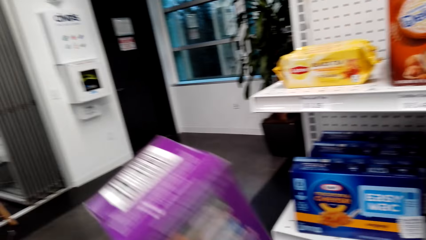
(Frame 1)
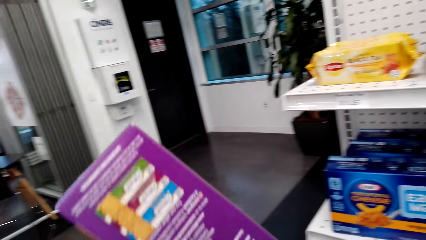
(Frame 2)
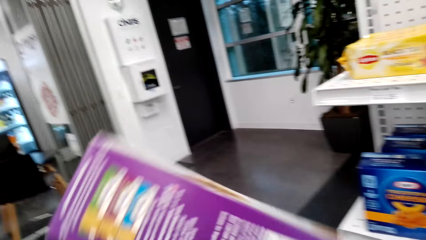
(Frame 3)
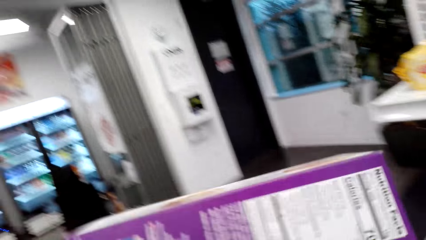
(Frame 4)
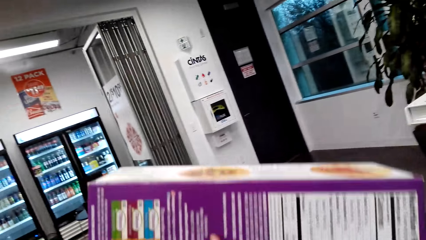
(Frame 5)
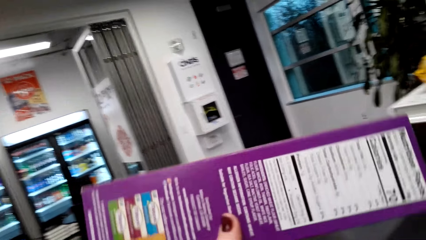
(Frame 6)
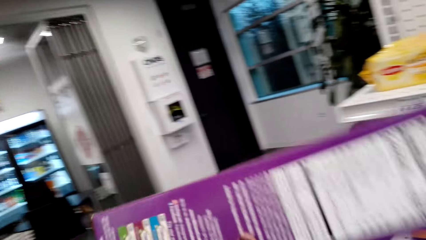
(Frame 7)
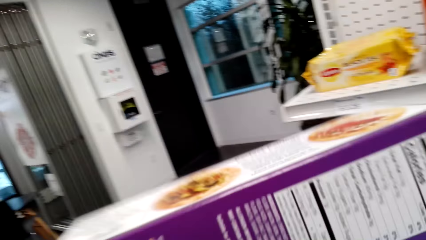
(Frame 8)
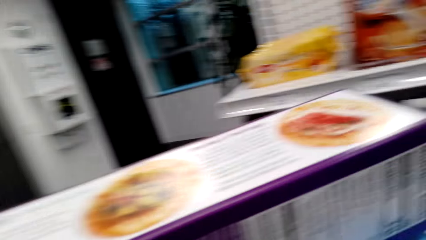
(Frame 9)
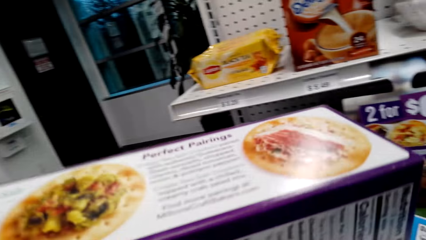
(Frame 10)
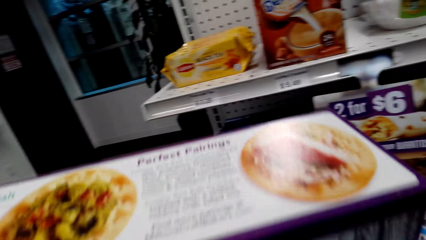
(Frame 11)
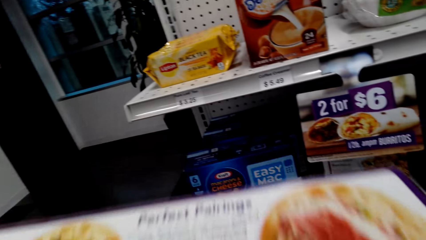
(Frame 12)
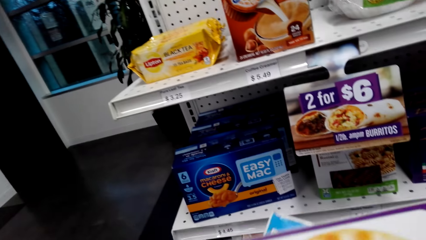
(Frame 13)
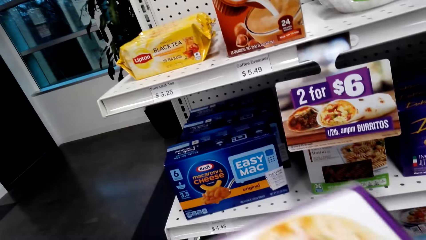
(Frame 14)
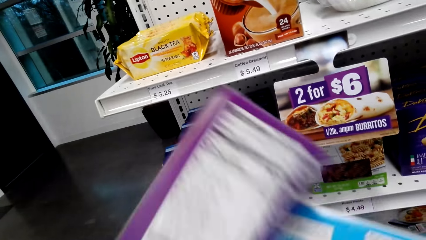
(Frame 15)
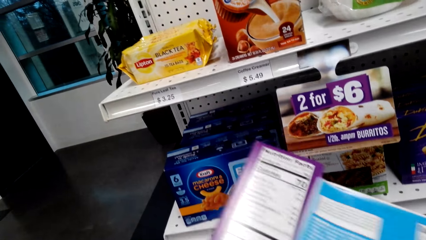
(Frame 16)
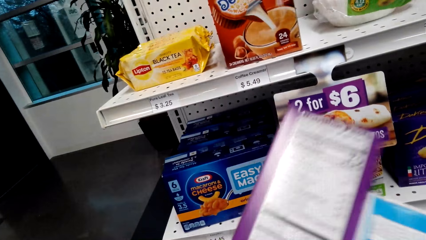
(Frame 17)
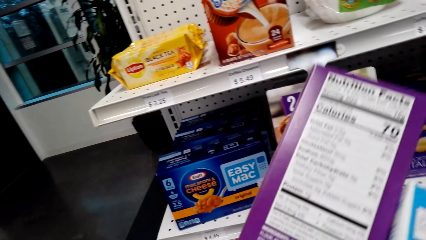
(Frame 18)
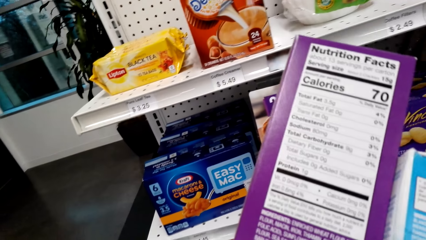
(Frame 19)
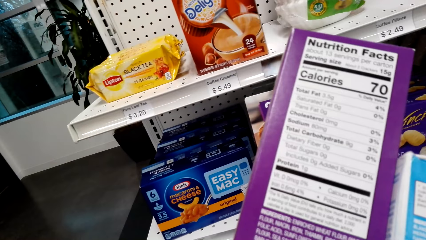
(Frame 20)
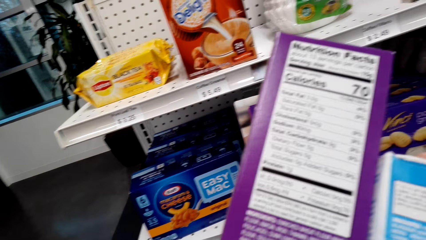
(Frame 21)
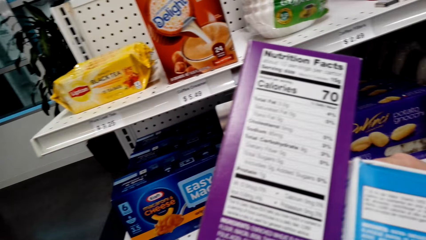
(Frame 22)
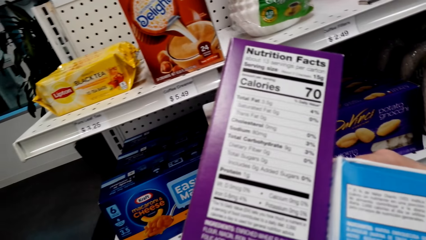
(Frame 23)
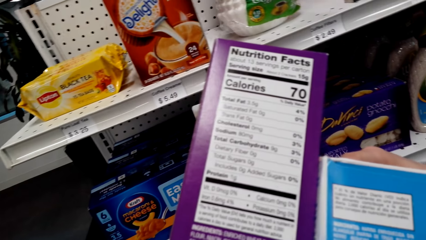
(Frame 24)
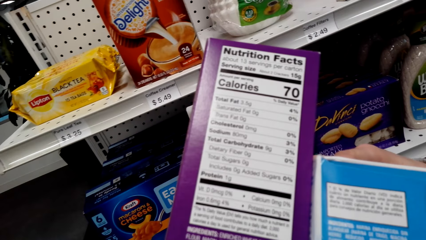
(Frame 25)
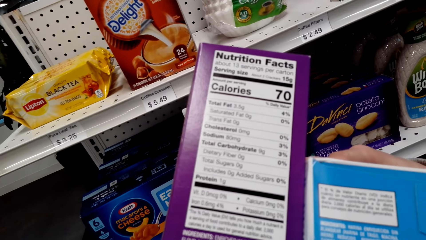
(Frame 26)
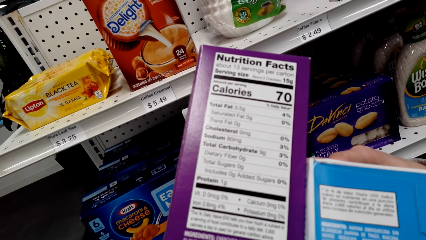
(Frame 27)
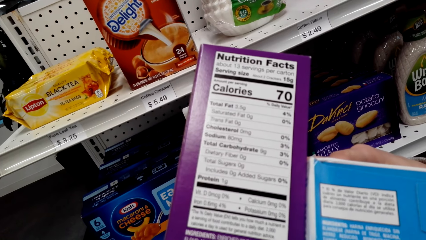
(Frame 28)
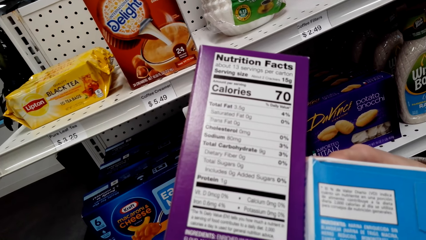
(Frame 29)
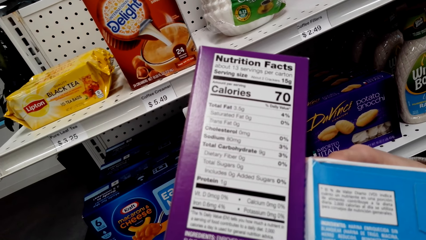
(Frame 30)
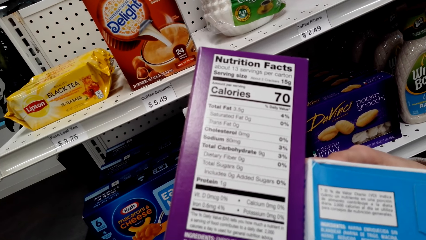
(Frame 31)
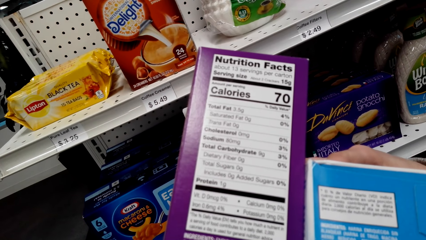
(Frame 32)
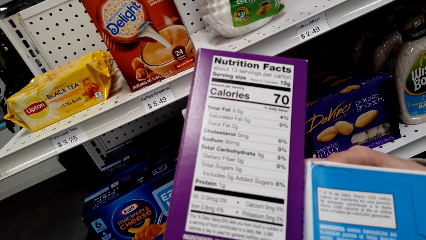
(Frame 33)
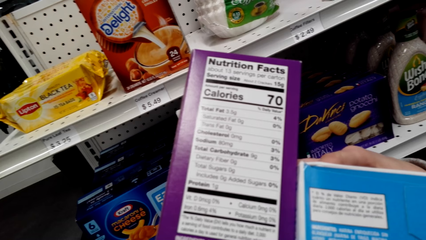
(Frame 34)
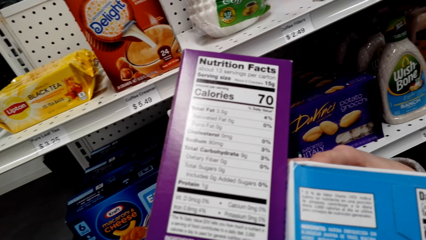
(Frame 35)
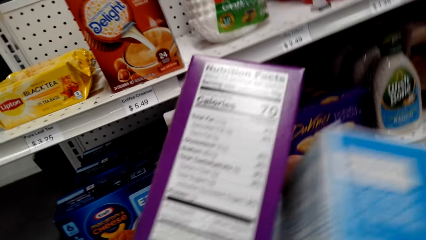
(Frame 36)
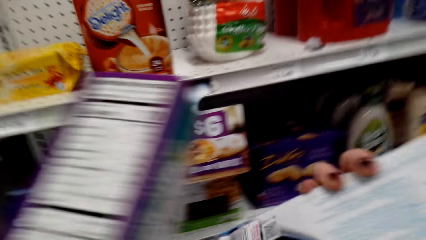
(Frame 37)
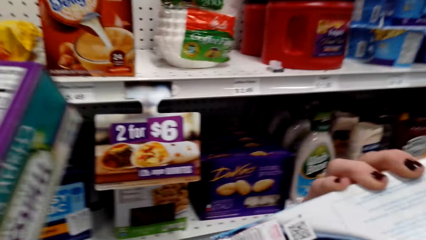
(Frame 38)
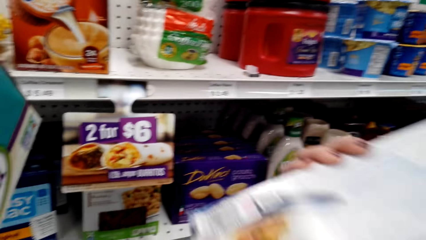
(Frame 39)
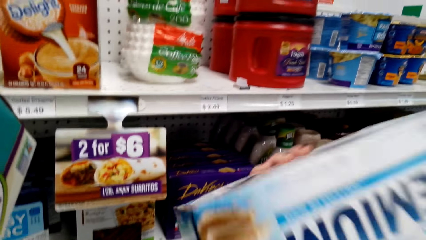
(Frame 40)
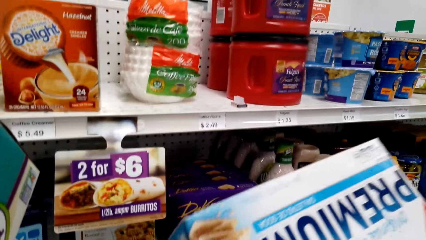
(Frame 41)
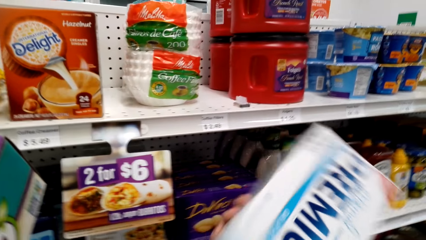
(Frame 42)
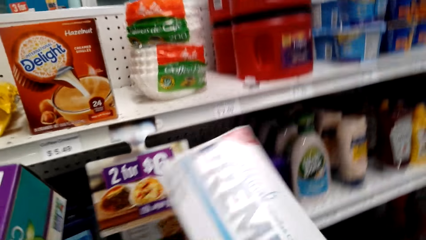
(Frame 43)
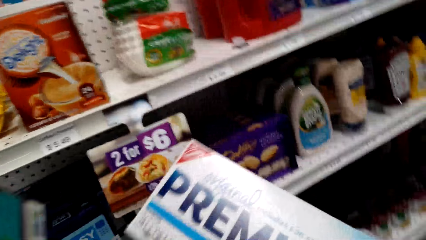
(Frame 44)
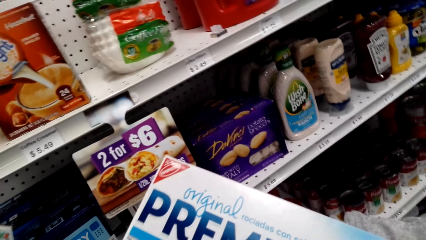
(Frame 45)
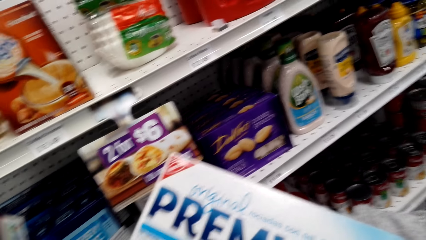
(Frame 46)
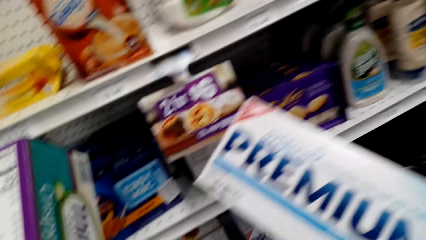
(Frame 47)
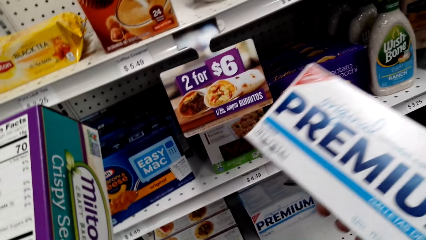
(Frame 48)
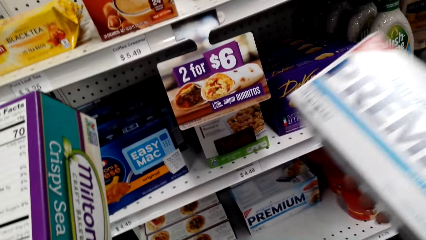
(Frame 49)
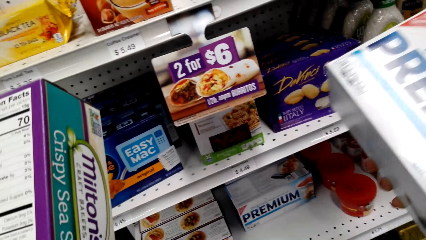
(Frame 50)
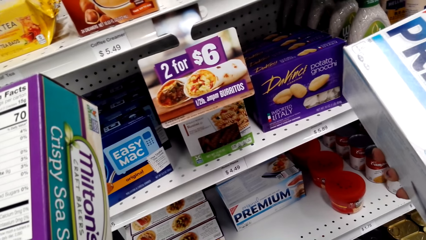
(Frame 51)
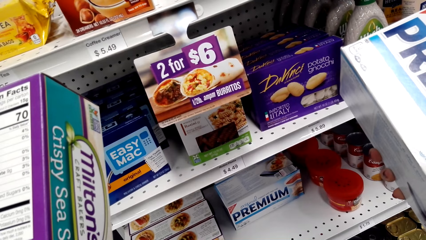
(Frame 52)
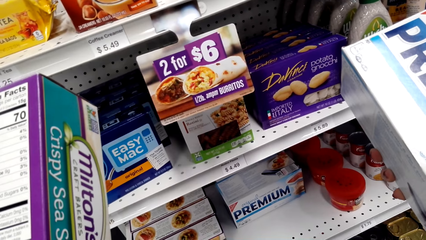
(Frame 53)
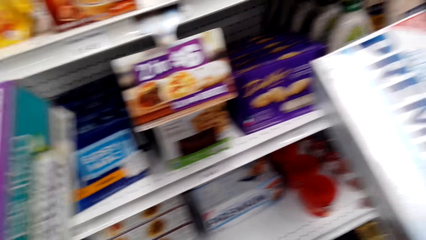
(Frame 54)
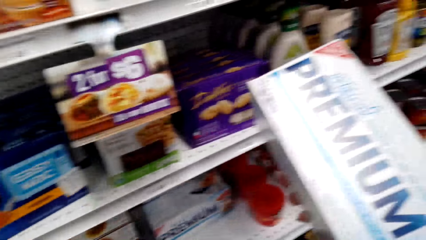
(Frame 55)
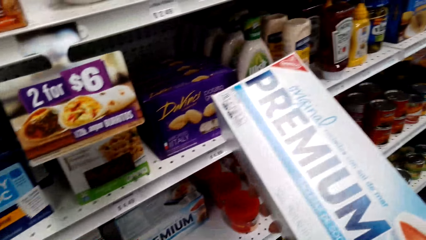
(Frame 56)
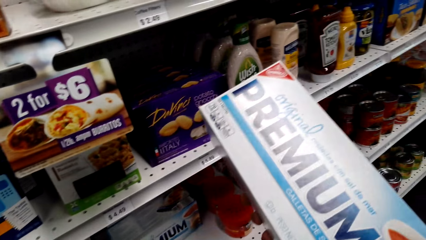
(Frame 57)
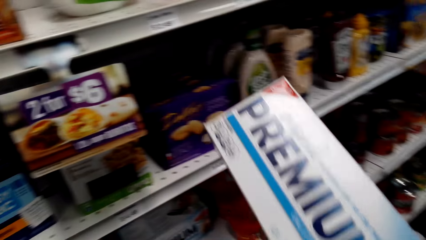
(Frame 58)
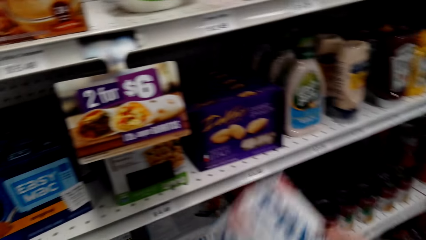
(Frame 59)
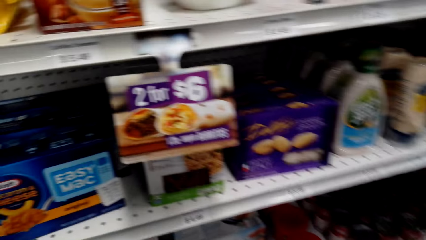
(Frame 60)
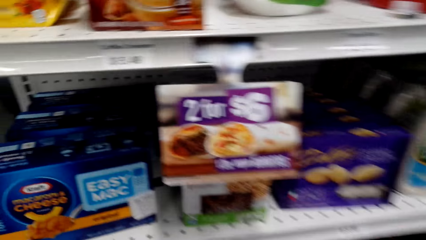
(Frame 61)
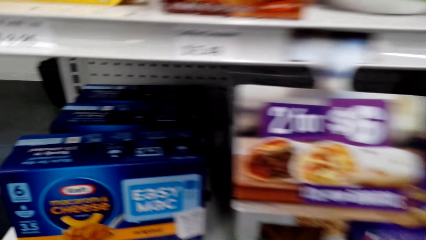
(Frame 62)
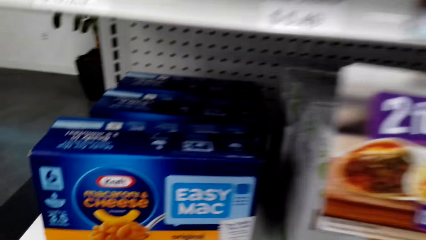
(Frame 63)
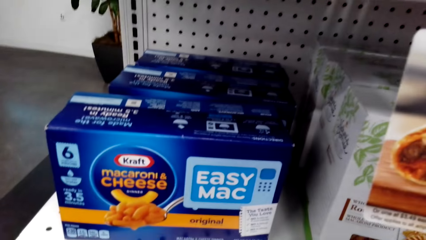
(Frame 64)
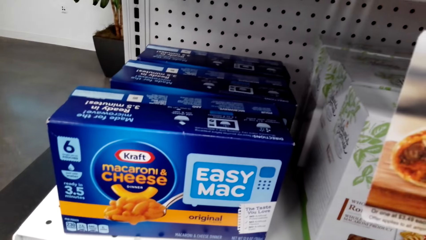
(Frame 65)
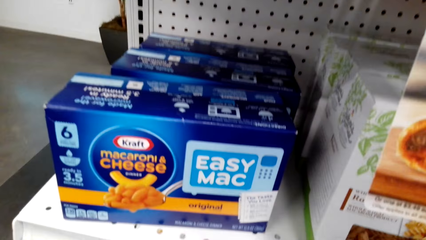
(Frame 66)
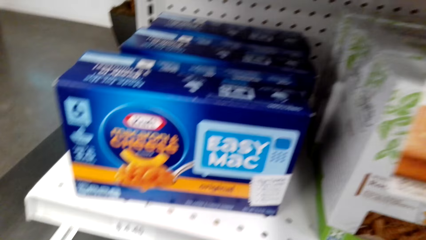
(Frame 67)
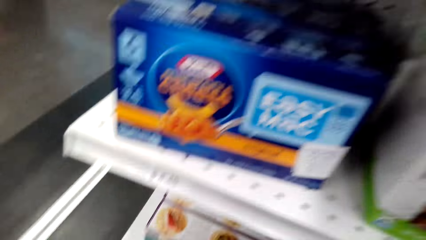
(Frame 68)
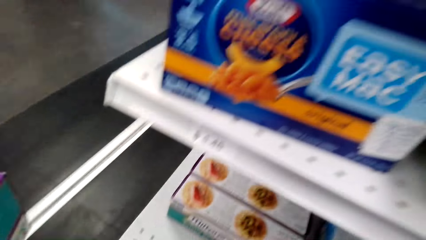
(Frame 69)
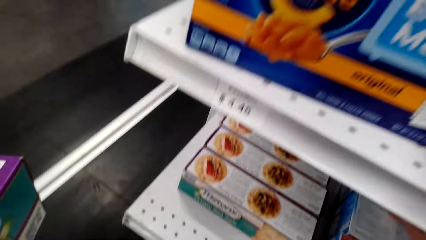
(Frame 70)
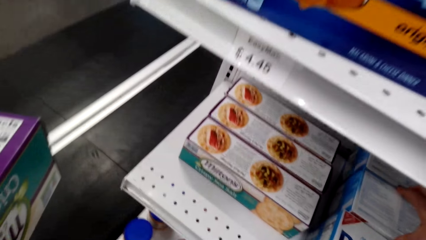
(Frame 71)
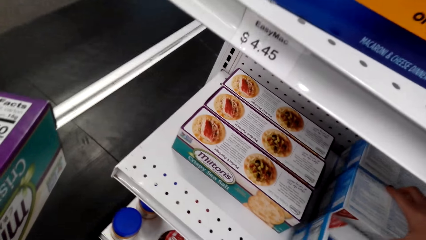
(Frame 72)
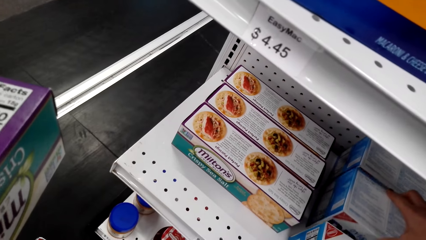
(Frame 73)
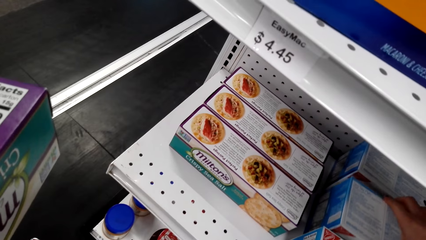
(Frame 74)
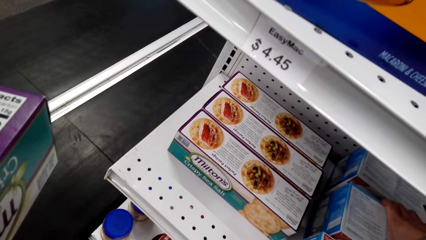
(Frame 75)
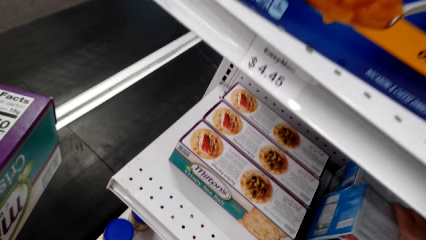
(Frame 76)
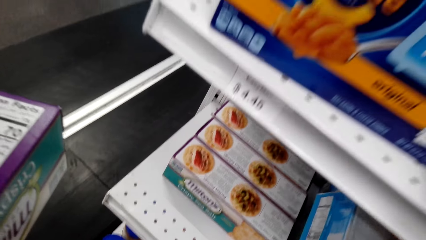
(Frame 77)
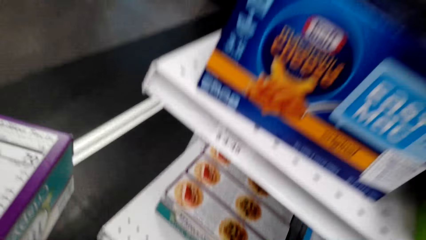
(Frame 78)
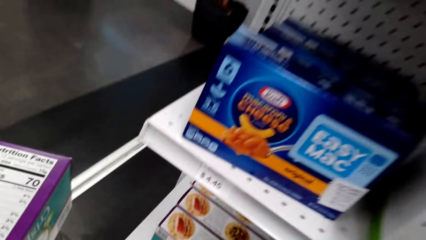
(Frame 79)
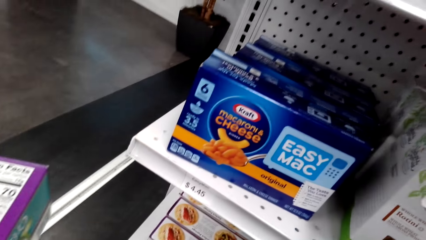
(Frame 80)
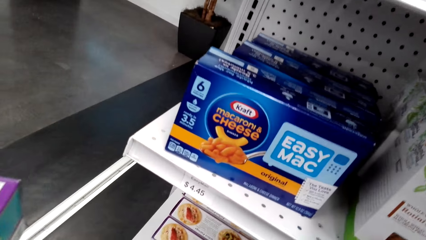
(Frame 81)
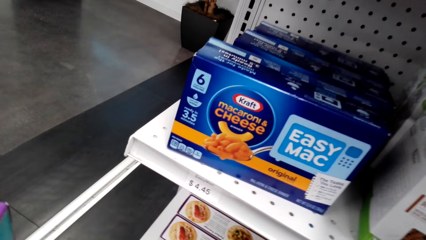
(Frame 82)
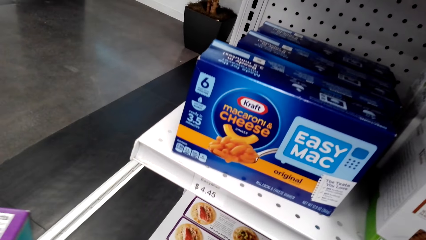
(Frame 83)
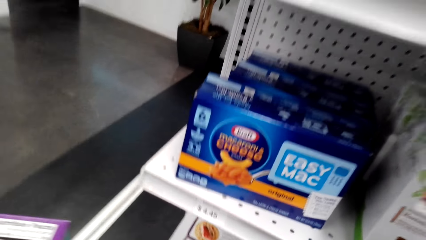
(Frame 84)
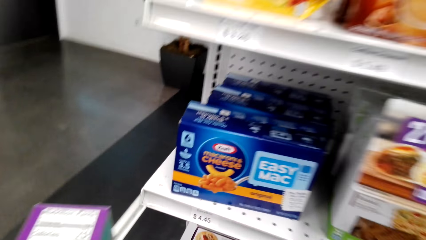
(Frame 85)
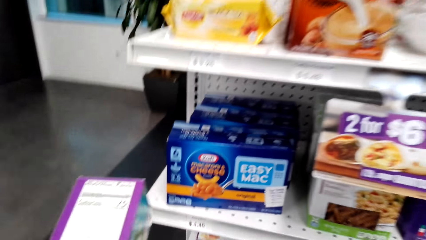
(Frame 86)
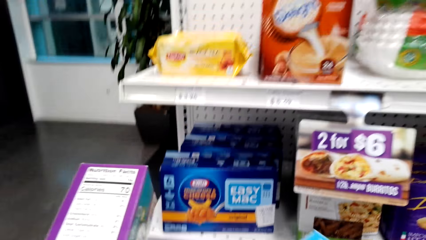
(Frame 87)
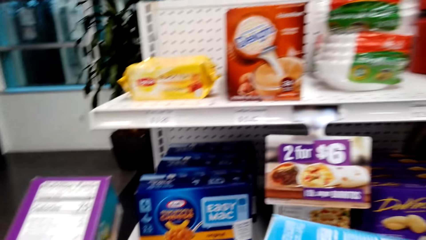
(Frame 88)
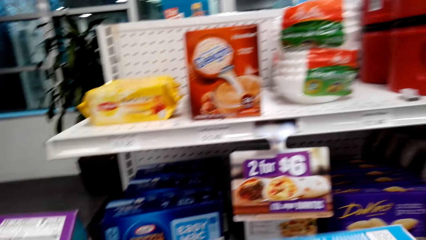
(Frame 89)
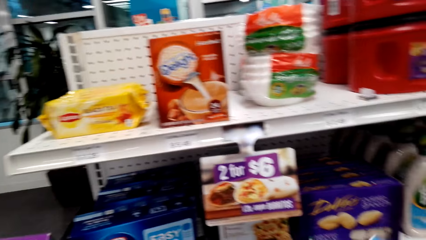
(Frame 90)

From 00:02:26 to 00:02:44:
The woman lifts up packets of something, reads the instructions on the packets of something, and turns a packet of something sideways. The woman picks a packet of something from the shelf.
